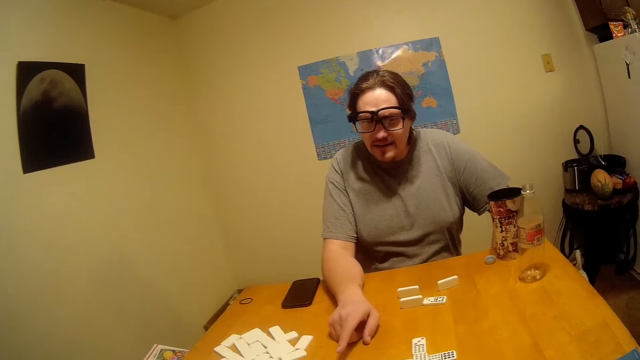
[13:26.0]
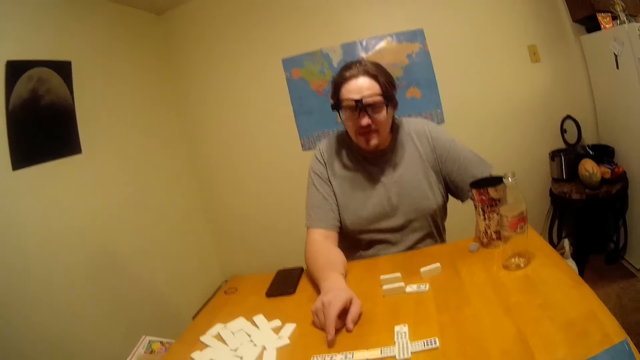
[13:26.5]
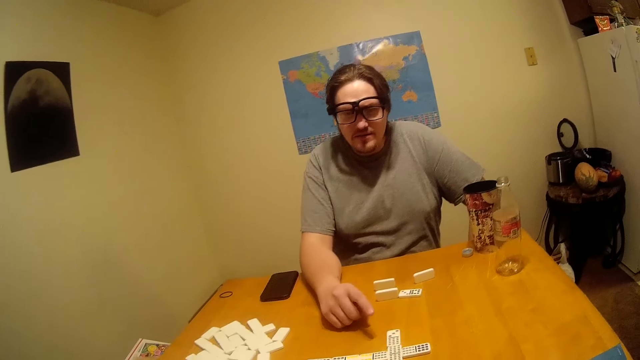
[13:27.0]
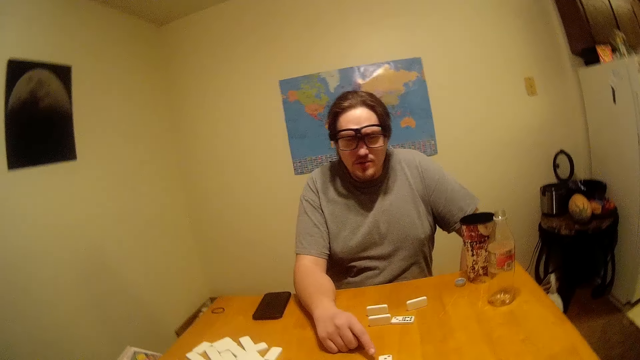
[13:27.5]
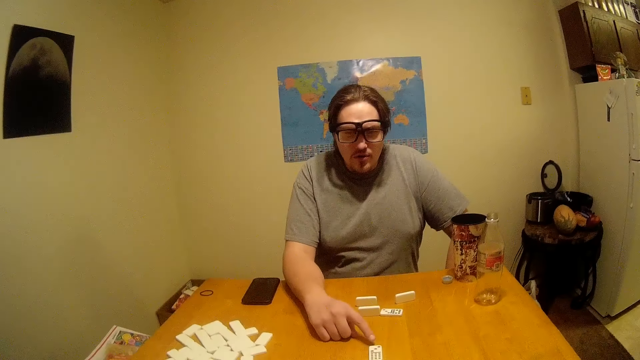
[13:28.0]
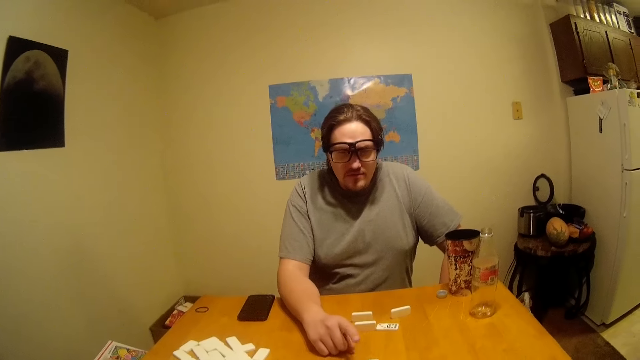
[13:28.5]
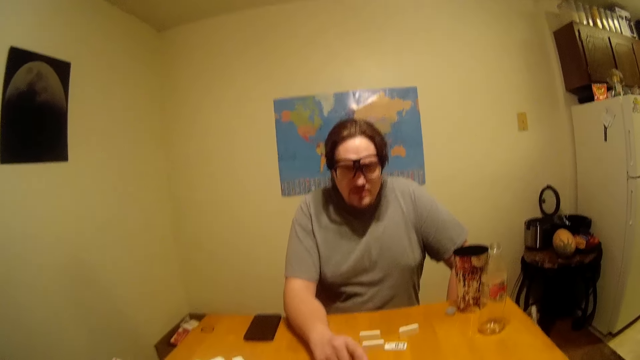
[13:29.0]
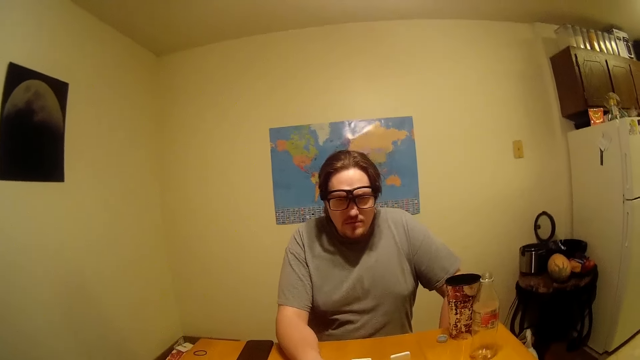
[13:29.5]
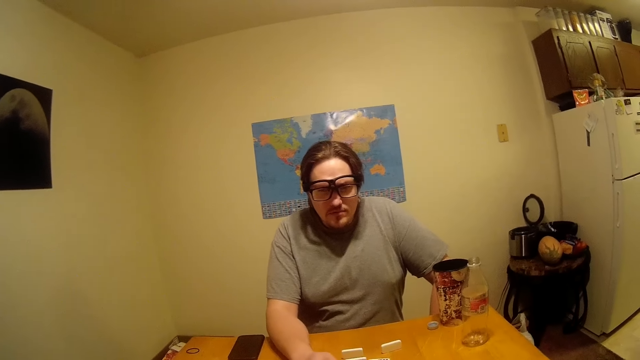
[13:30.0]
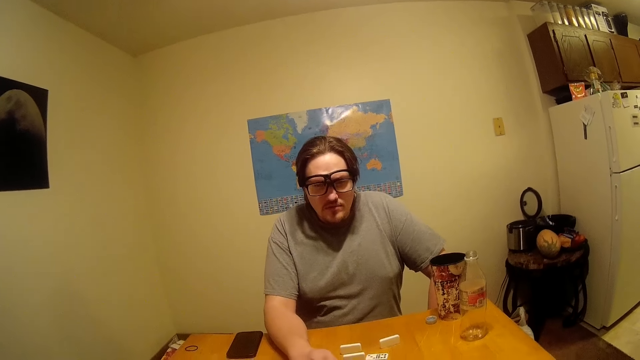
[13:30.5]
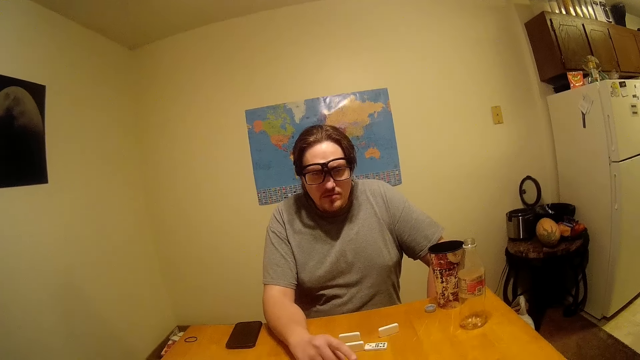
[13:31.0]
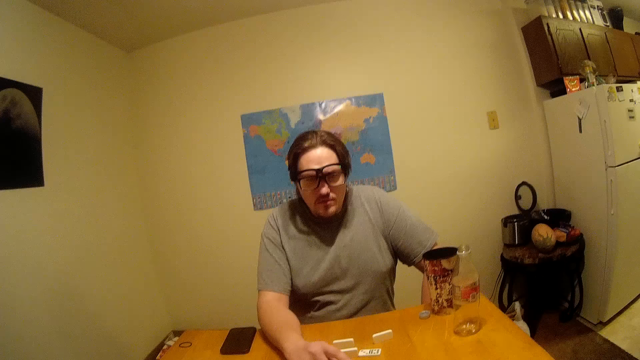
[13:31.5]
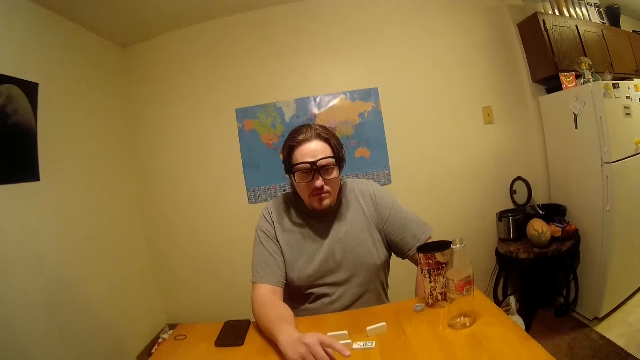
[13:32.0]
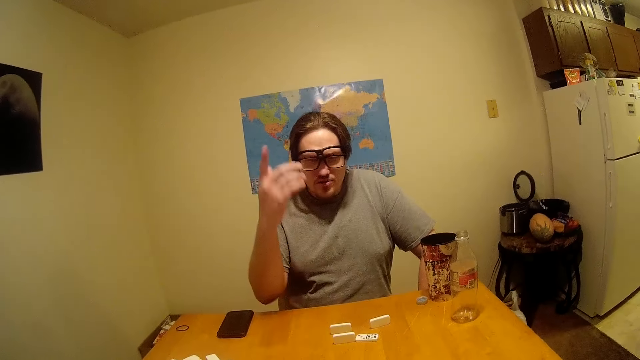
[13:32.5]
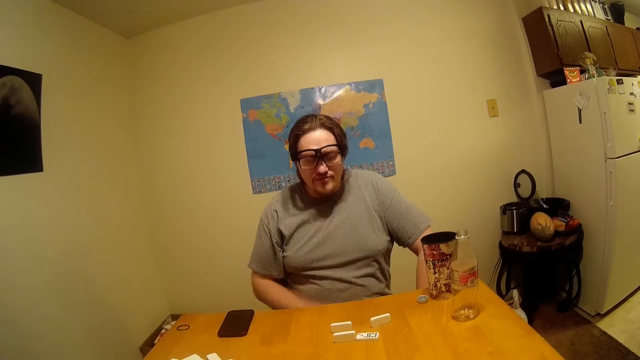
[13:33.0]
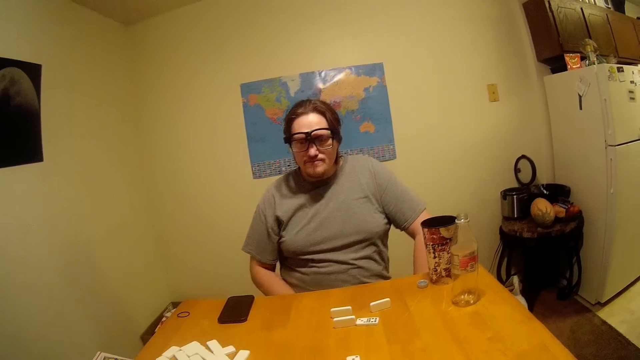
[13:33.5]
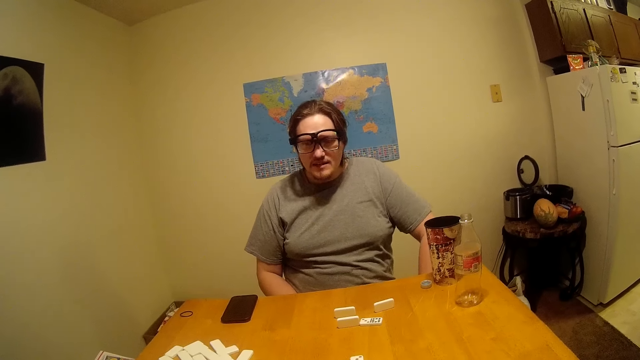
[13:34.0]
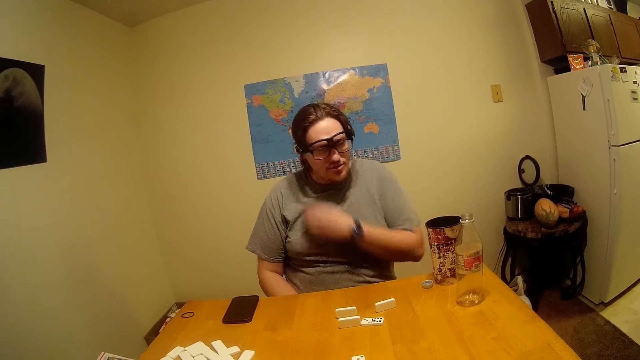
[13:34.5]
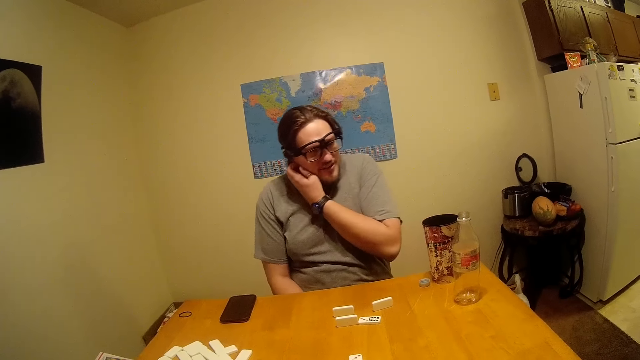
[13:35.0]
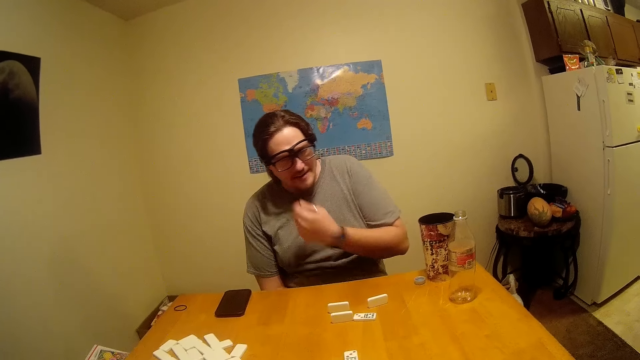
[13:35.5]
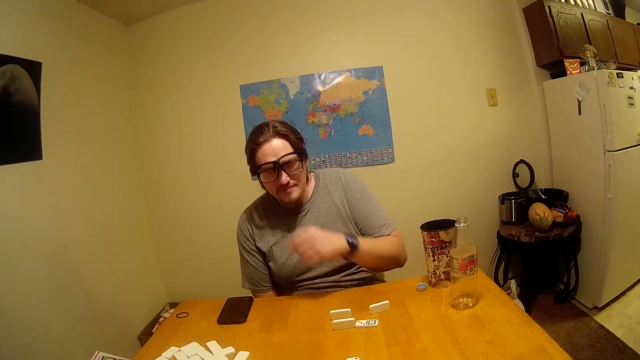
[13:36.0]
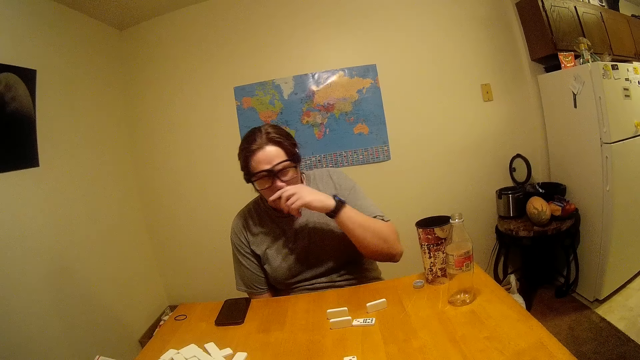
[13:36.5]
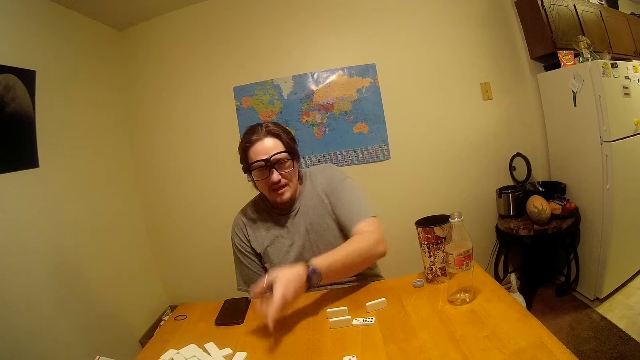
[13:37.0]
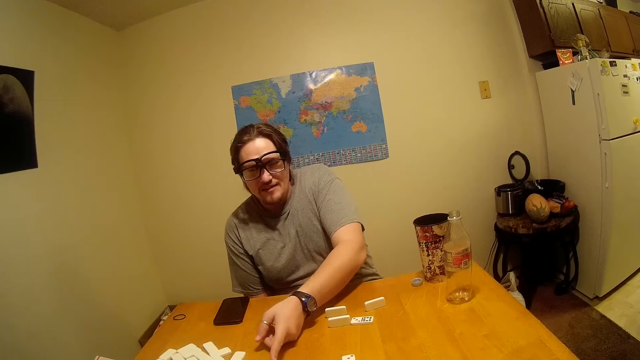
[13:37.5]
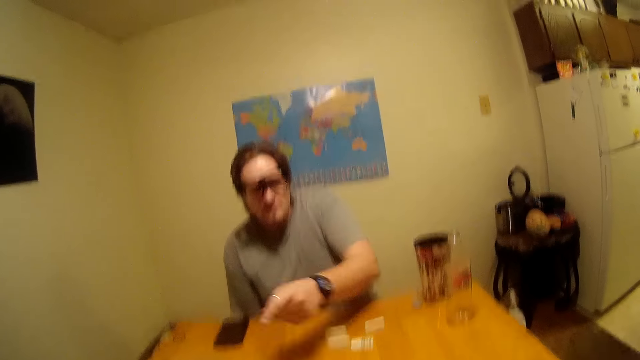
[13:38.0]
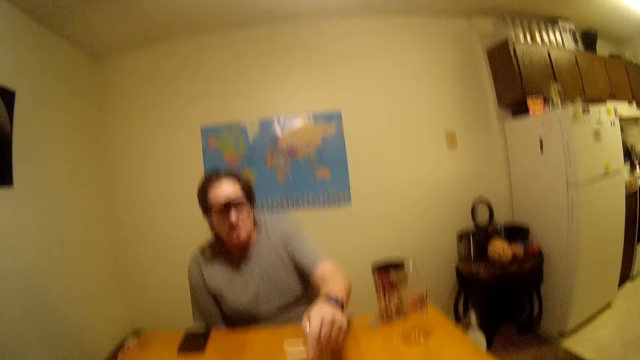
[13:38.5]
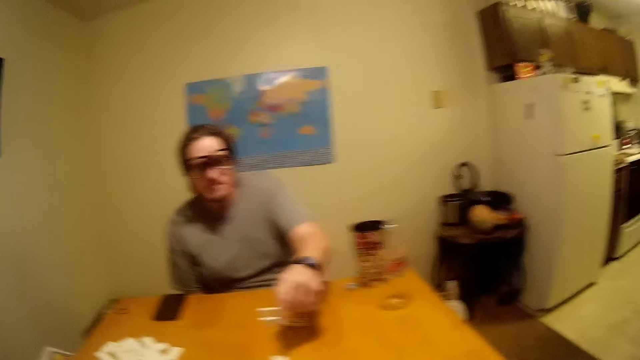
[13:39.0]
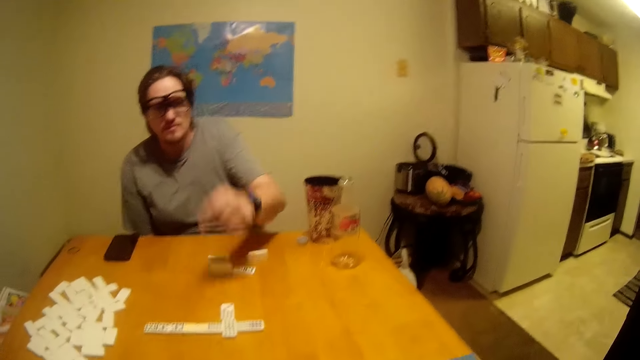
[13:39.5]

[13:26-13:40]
A man points at the Chinese board game. The man lifts the hand and drops the hand. The man talks to the camera wearer. The camera wearer looks around. The man lifts the hand, itches his ear, and wipes his nose. The man counts the Ludo.

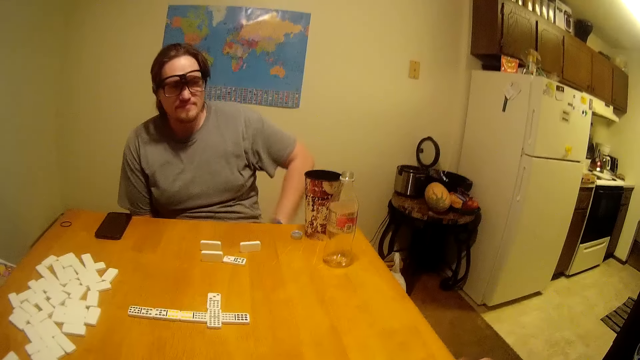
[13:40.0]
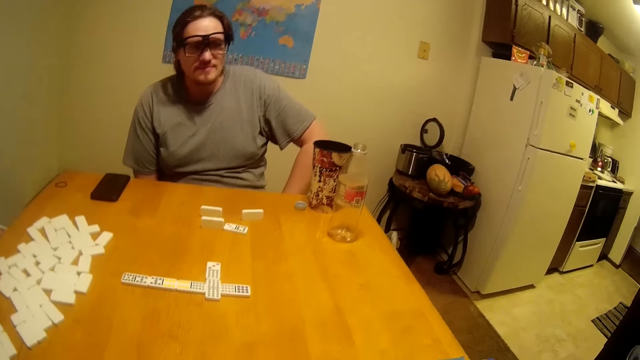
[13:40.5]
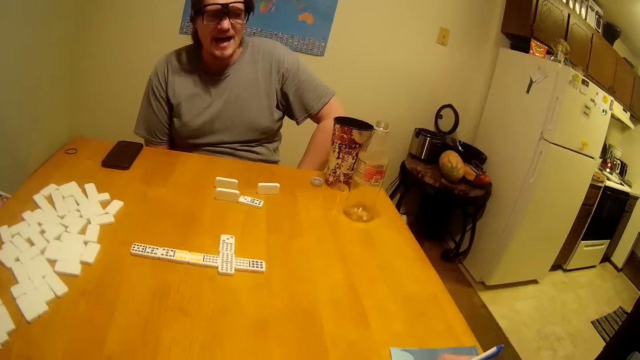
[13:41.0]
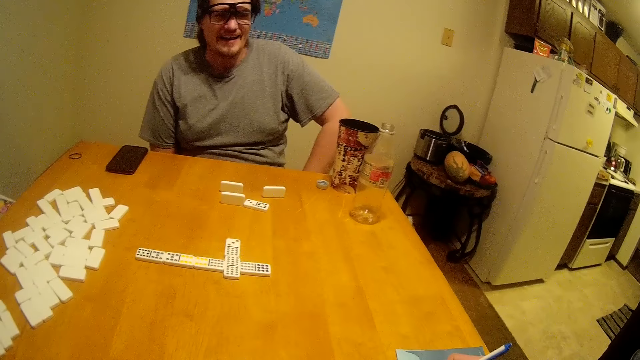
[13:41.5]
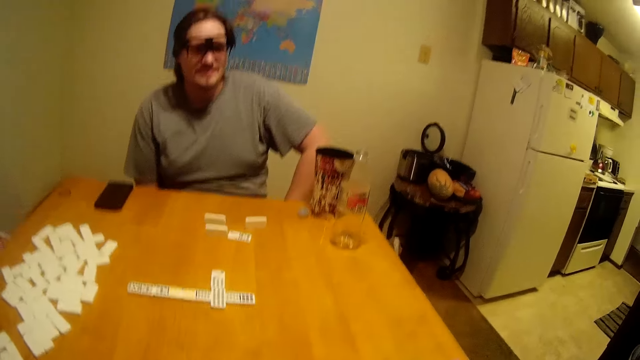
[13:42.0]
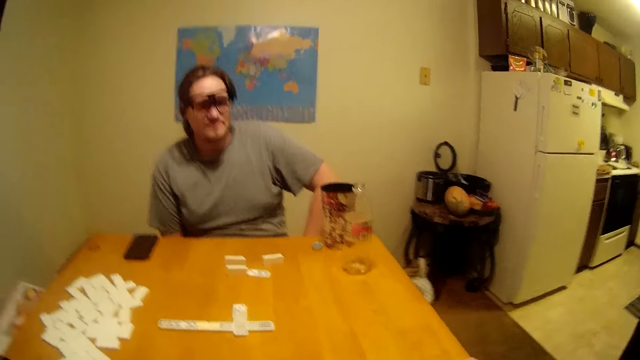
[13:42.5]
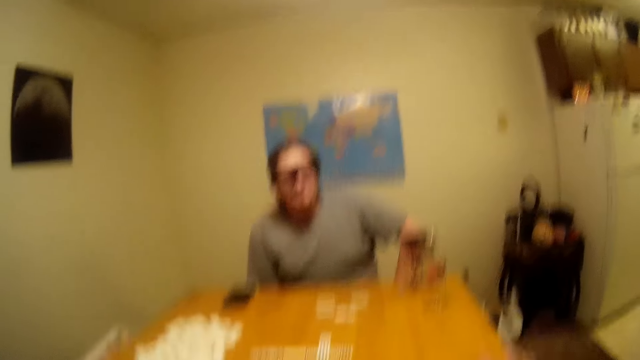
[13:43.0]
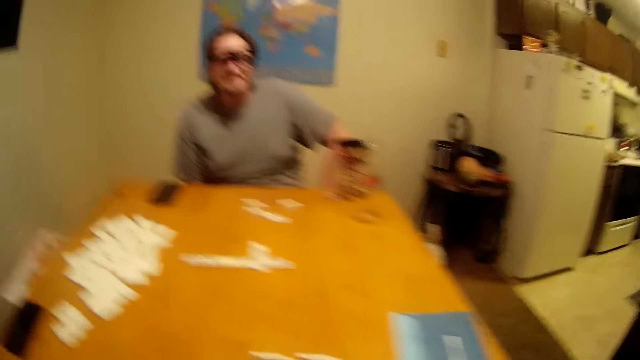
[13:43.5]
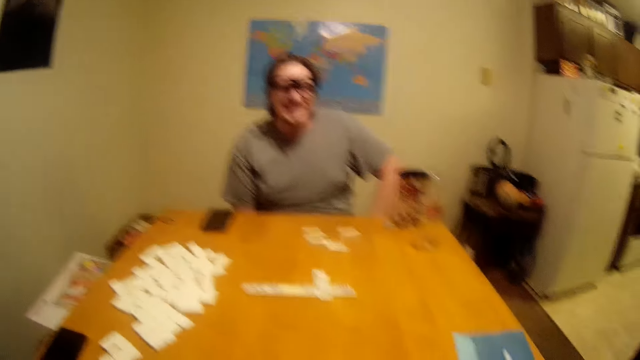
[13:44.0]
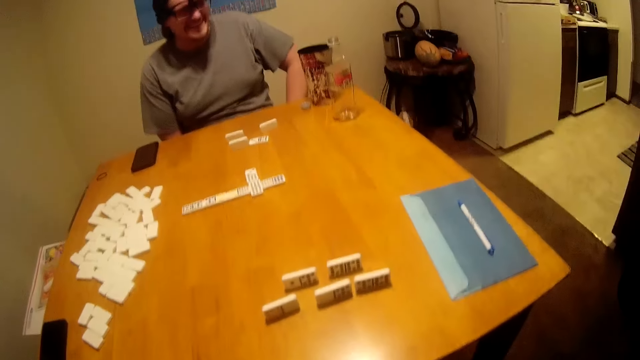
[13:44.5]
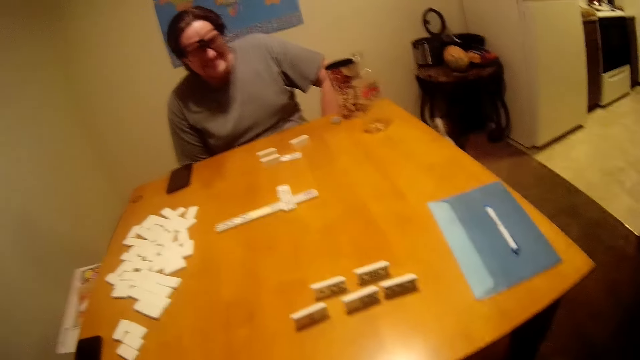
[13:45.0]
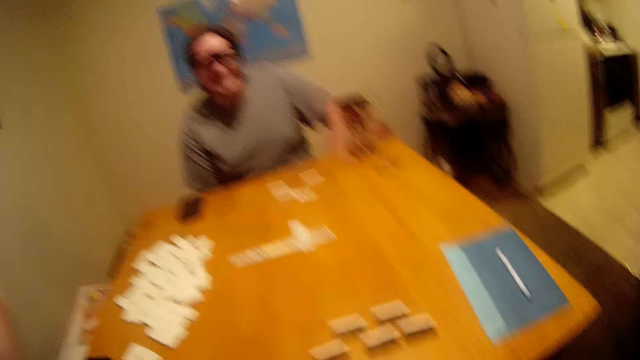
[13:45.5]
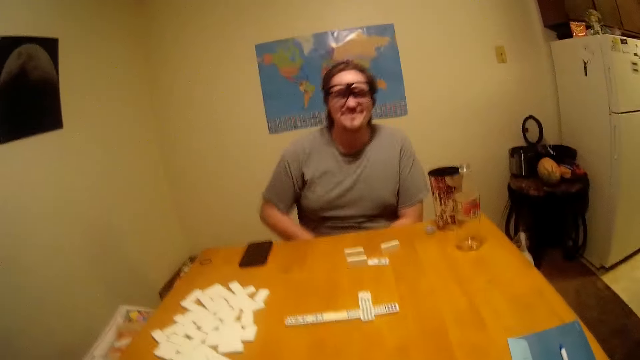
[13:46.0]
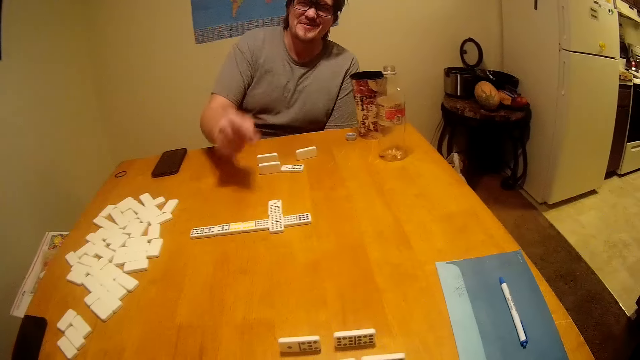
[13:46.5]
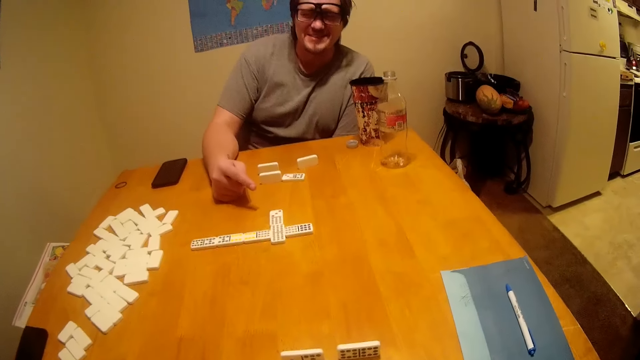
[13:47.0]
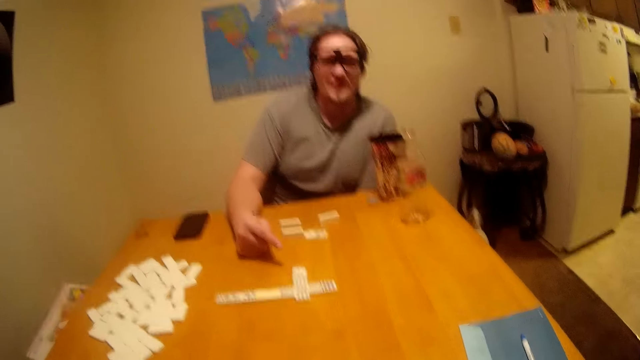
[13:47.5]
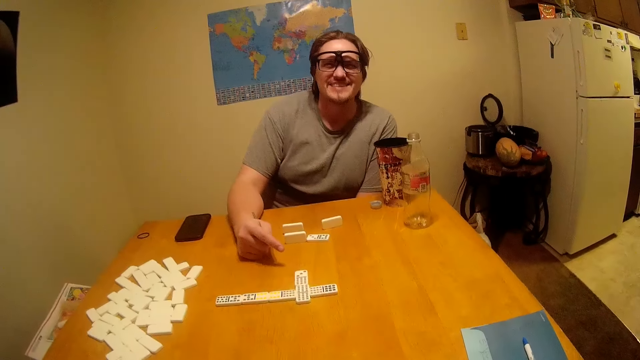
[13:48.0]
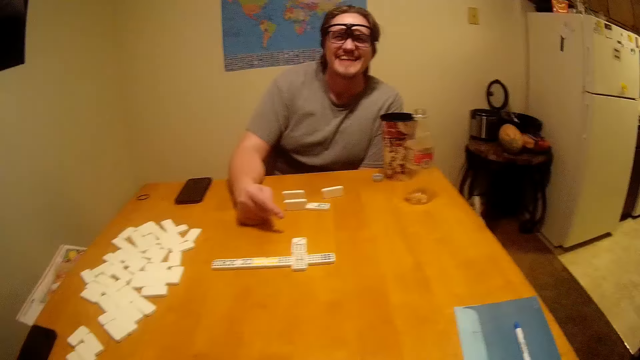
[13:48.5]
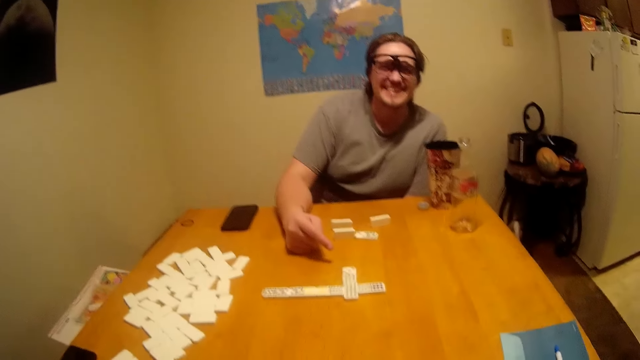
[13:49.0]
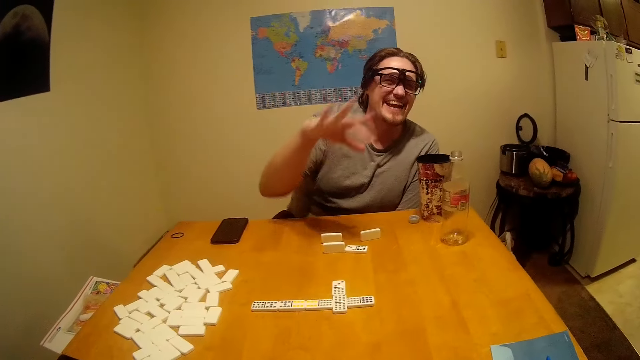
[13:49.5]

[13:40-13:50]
The man talks. The man looks at the Chinese board game. The camera wearer lifts the hands. The man talks. Another man talks to the camera wearer. The other man puts a hand on the table.
